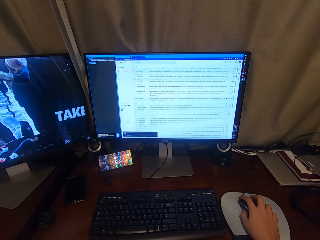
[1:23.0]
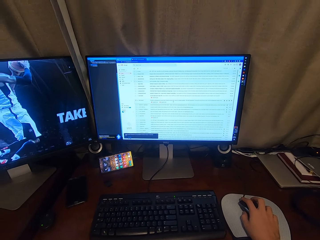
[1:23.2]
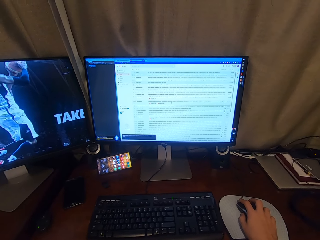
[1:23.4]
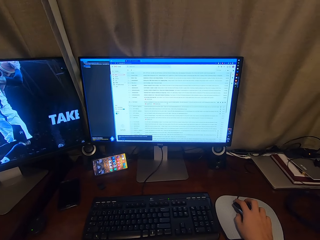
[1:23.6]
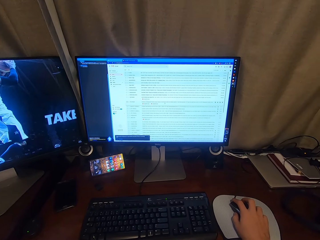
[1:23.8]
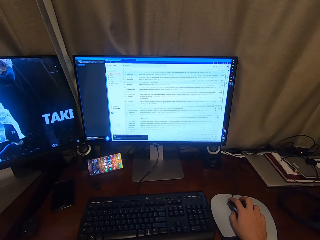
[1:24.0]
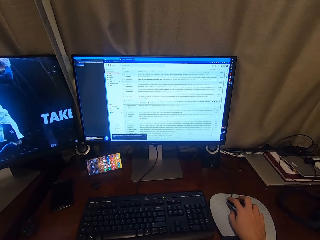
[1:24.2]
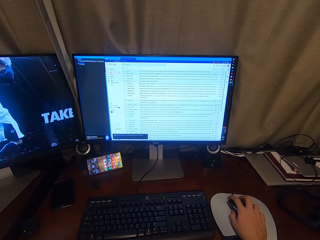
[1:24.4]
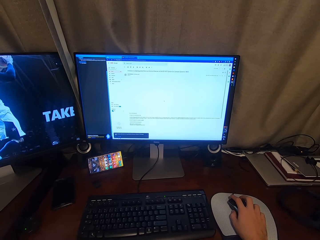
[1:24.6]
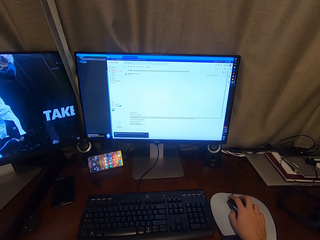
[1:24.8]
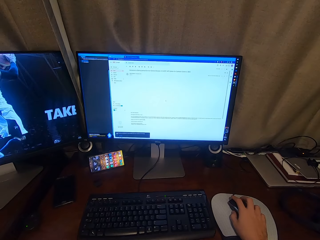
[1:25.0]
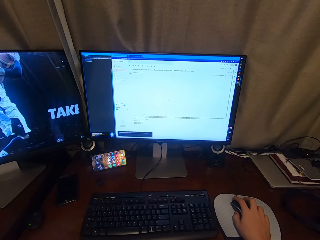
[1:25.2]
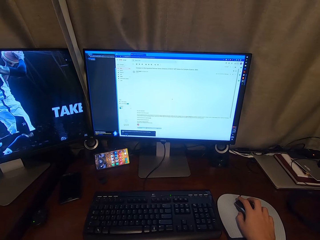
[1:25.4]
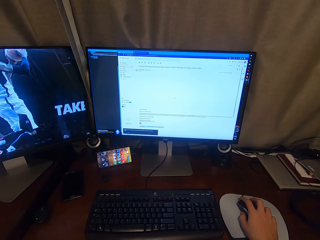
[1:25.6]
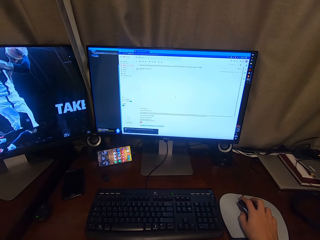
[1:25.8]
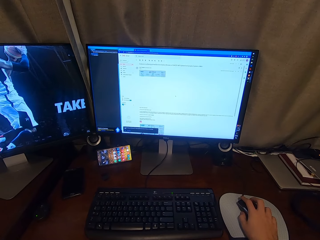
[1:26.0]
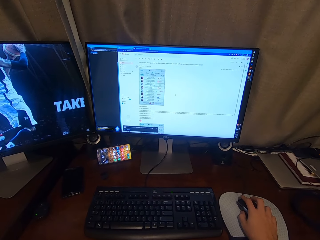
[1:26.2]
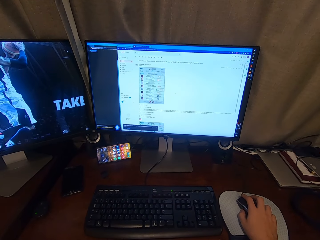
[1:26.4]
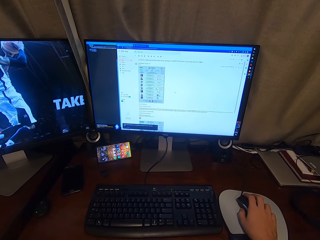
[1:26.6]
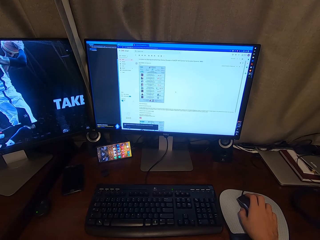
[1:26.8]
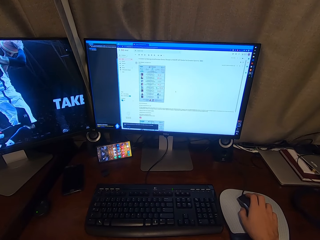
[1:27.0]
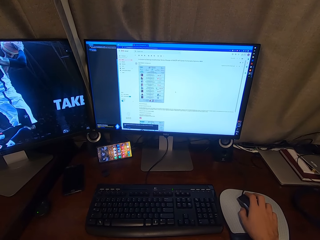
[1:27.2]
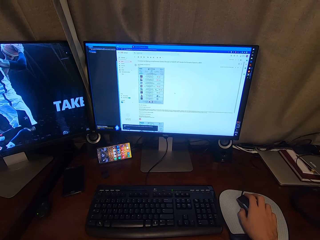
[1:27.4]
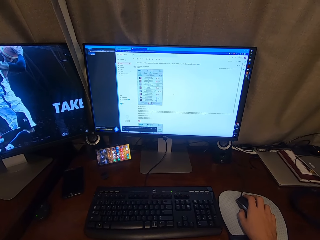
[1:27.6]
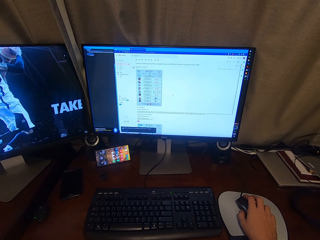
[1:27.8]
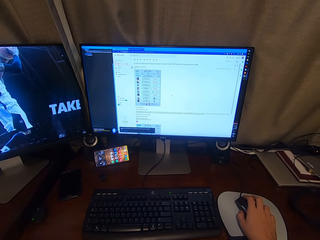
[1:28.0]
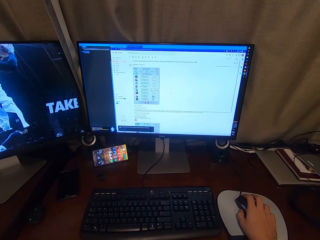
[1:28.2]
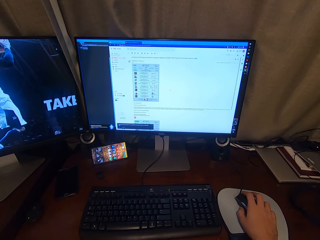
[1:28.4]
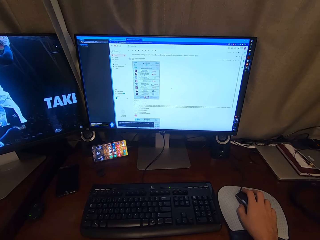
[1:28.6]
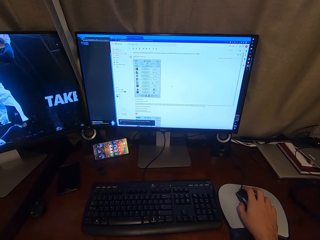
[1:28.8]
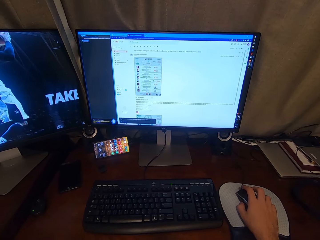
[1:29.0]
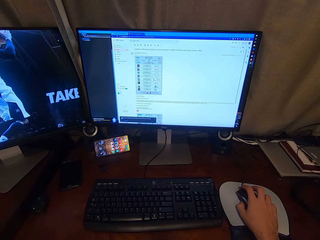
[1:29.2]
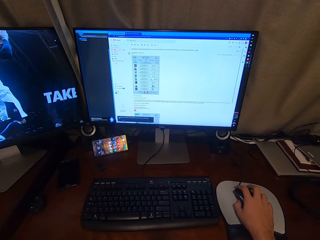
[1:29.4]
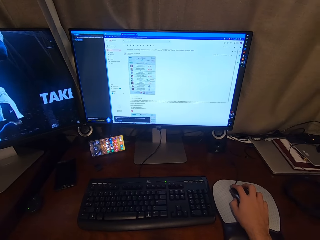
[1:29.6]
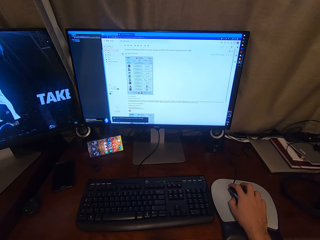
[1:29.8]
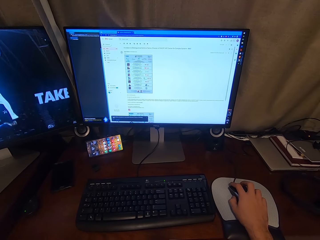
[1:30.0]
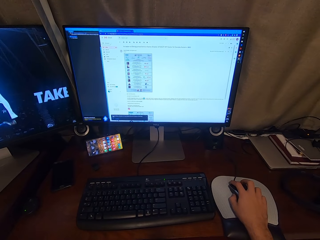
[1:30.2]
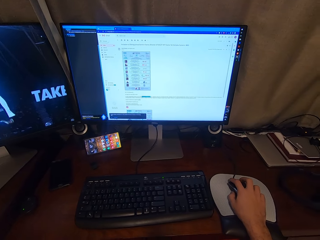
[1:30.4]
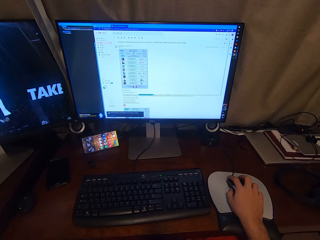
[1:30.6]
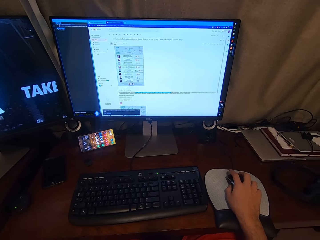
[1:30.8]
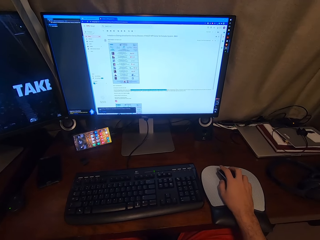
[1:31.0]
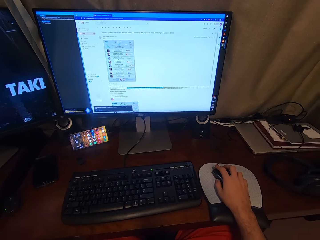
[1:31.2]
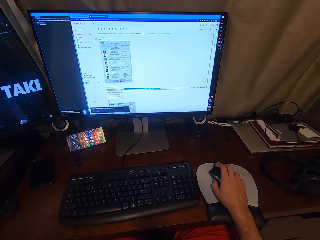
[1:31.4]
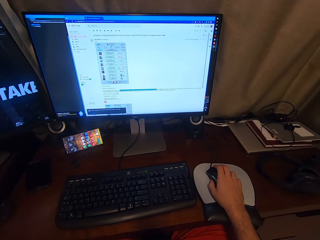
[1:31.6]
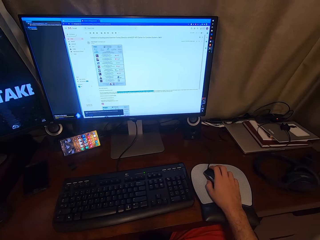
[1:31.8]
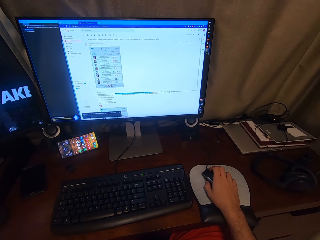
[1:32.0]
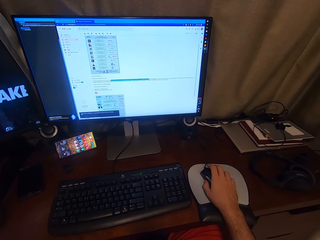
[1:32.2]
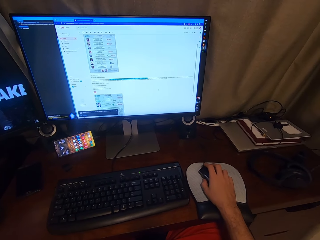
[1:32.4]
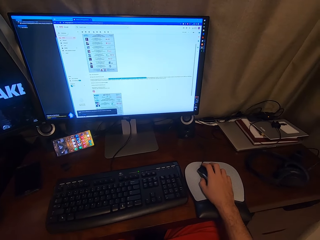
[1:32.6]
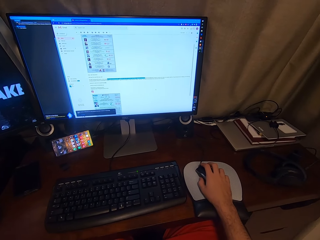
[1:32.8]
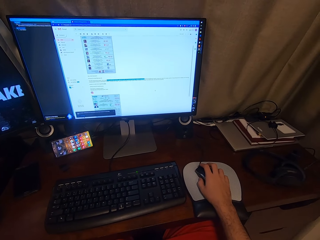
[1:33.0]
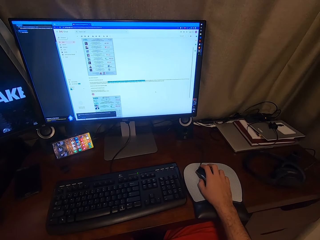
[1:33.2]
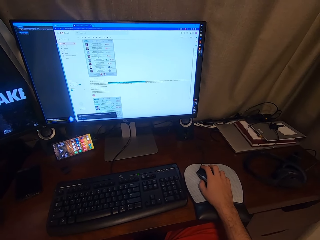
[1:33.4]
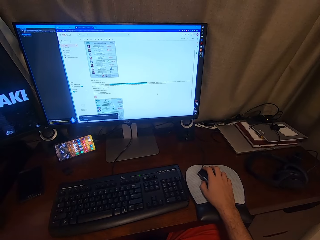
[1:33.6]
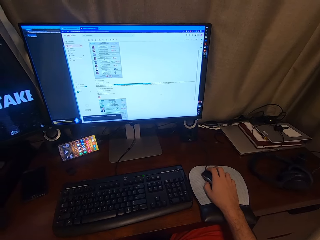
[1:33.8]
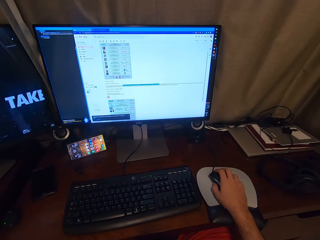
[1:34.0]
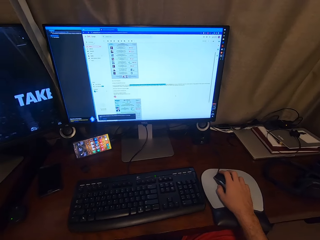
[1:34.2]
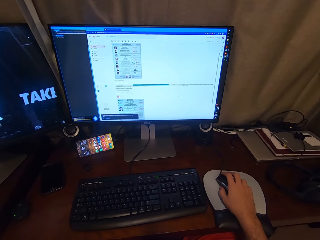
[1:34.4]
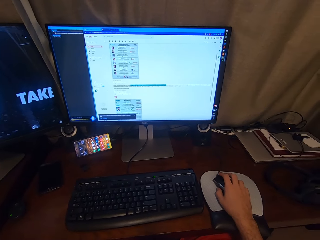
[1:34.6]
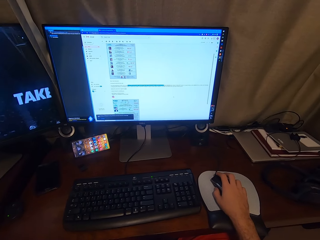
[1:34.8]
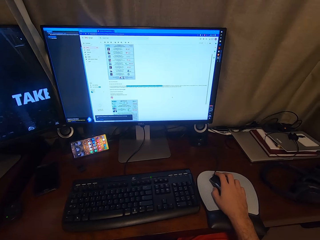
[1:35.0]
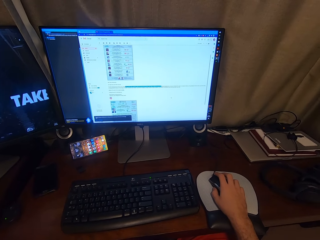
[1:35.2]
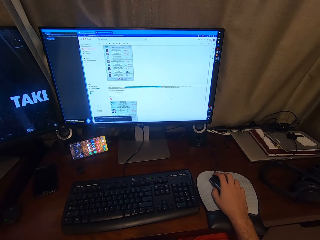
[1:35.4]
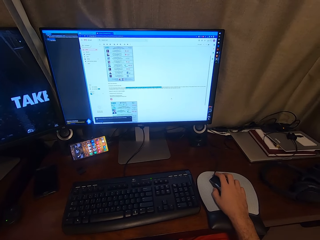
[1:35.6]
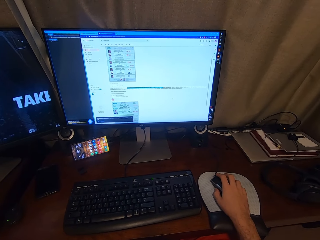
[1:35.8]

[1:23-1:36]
The camera wearer selects a text.

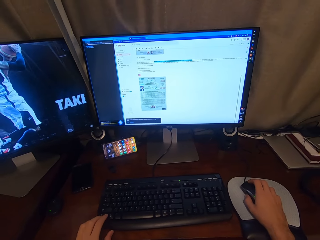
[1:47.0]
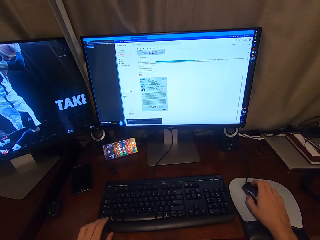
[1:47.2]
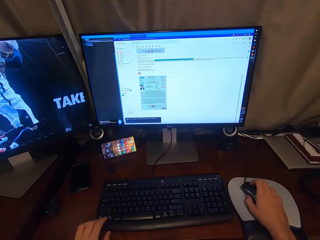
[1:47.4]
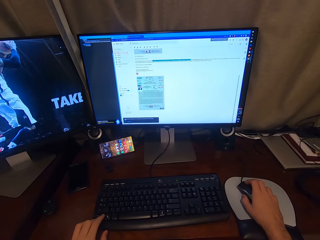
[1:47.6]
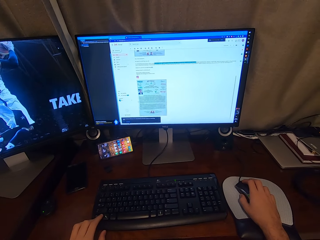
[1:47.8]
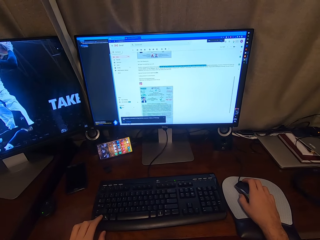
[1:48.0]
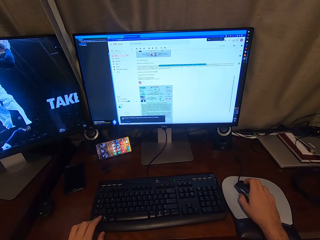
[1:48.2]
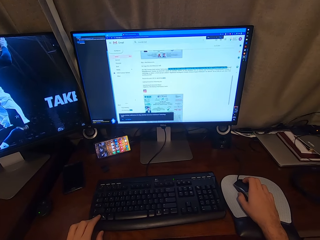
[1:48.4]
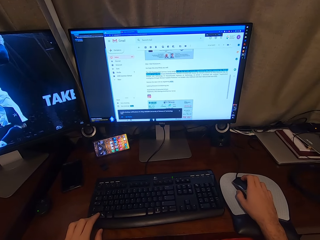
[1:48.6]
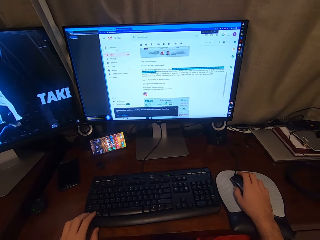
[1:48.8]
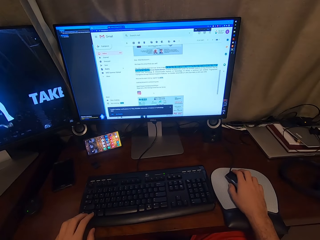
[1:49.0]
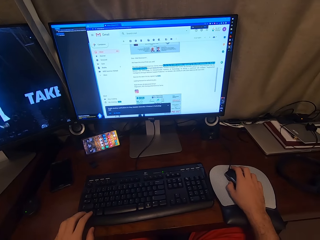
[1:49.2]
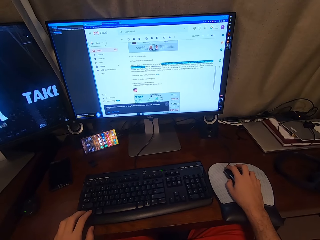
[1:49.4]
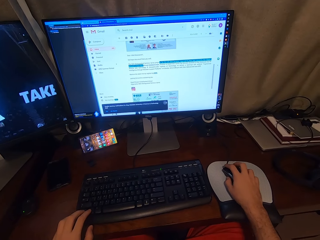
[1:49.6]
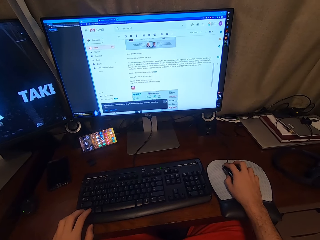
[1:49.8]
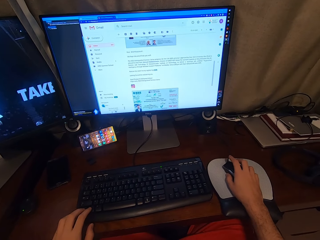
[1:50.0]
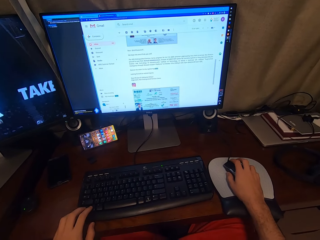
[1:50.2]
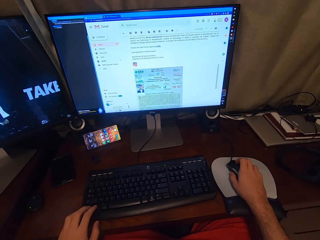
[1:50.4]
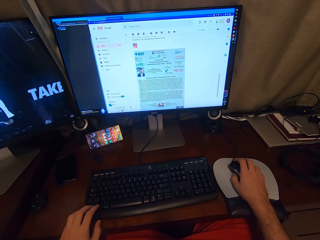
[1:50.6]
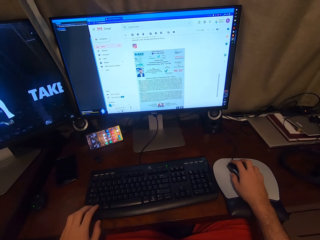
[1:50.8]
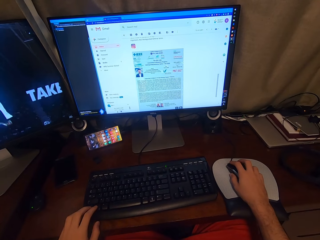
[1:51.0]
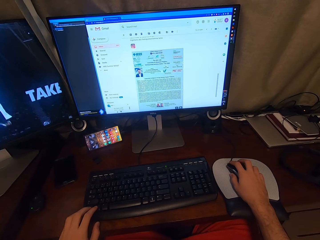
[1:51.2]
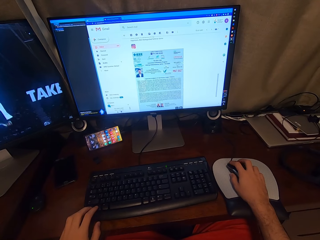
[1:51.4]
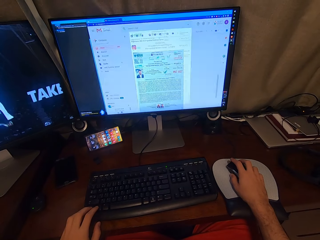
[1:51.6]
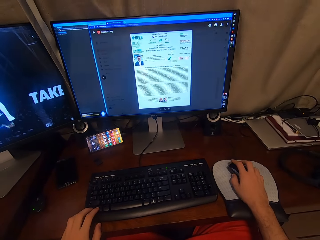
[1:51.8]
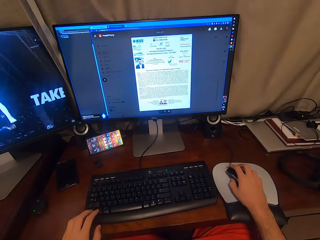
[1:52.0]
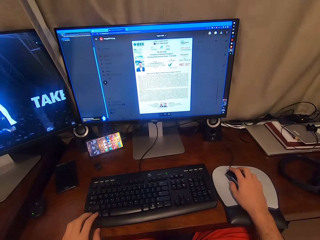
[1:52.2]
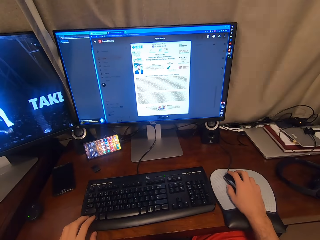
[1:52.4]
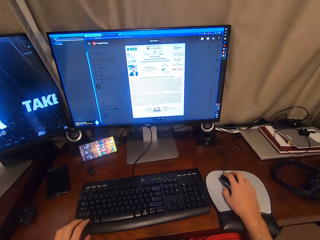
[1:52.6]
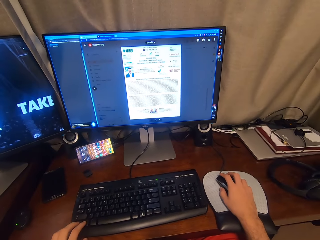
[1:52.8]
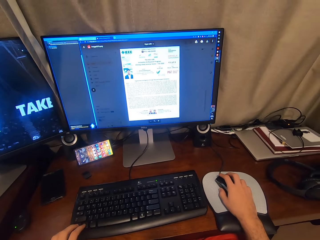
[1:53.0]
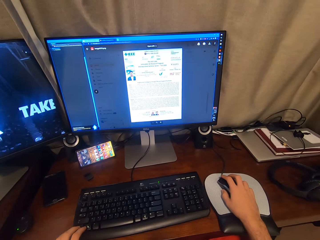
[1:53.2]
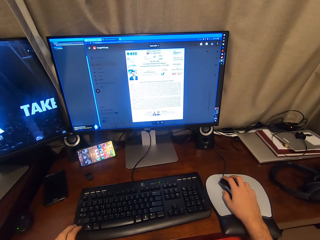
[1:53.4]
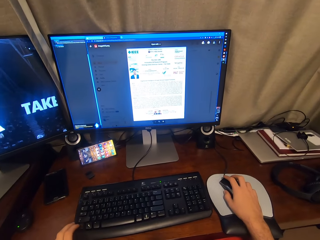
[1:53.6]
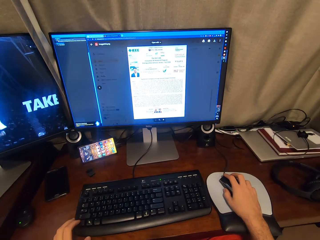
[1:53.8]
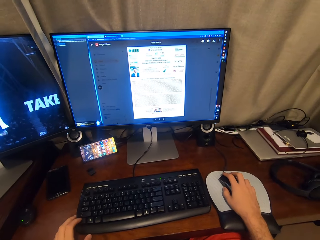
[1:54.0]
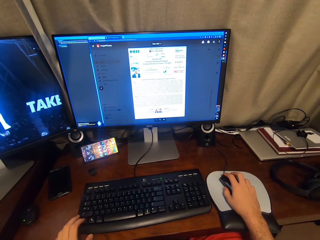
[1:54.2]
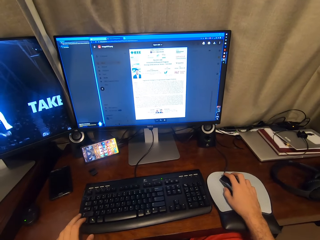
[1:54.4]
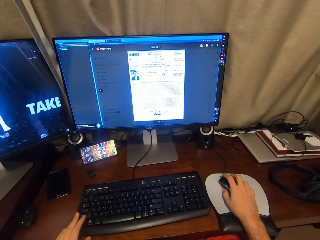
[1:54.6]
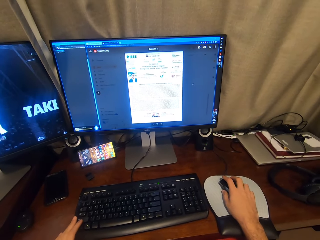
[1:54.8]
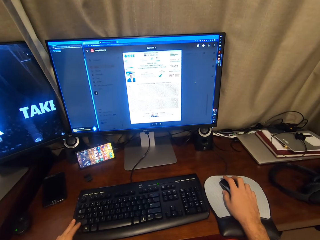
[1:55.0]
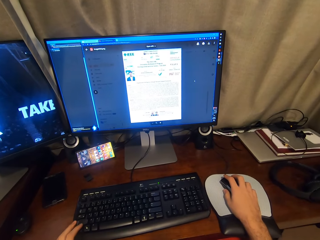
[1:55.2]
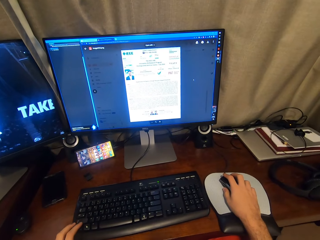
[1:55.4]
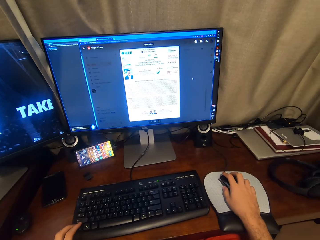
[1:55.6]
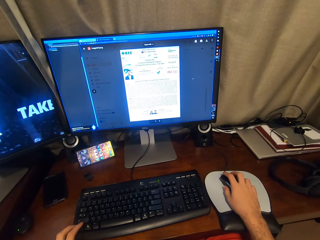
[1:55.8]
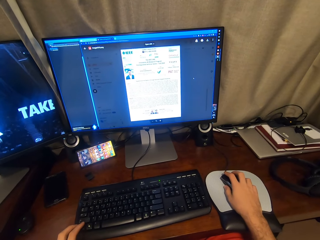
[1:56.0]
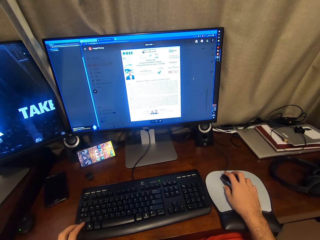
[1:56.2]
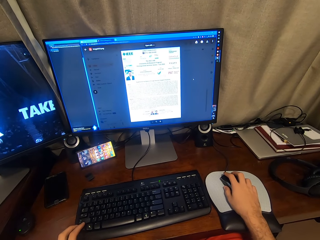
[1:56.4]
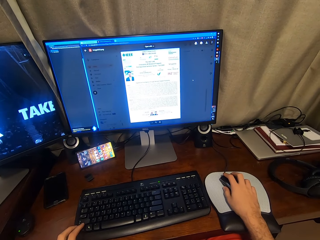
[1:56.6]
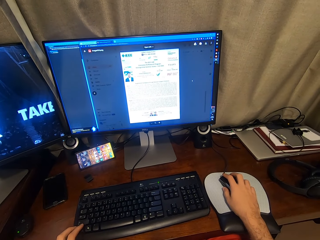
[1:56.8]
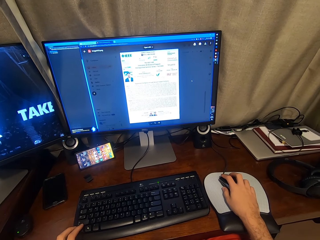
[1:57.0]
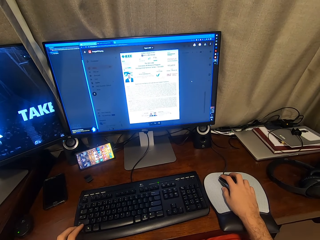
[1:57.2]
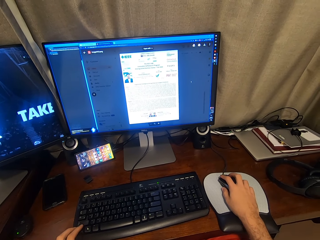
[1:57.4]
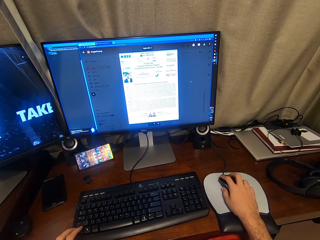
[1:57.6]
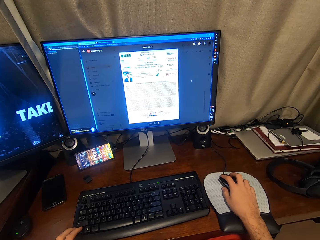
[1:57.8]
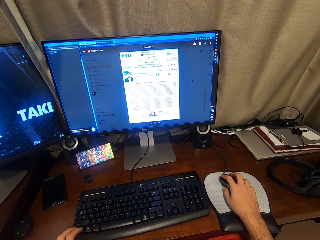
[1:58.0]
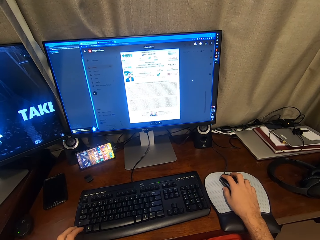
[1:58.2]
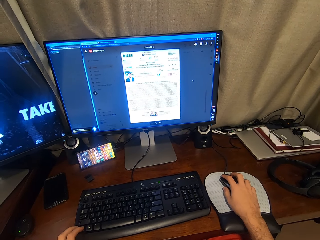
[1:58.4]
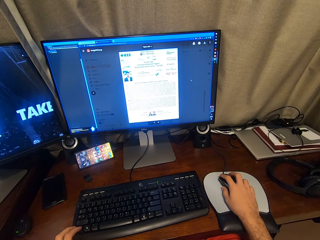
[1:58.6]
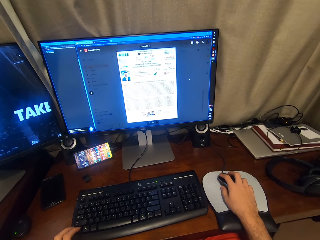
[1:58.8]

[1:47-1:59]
The camera wearer places his left hand on the keyboard. He zooms the screen. He scrolls up. He opens a doc. He looks at the doc.
